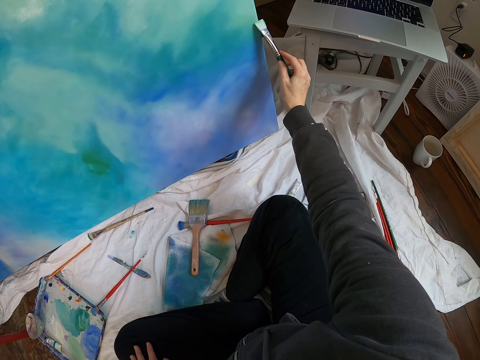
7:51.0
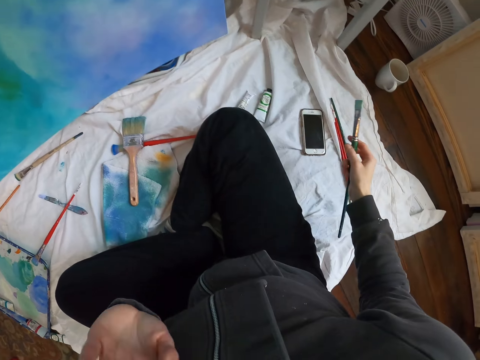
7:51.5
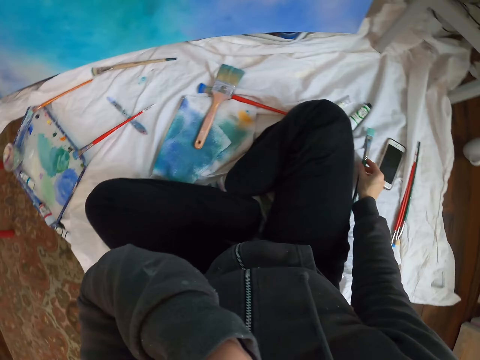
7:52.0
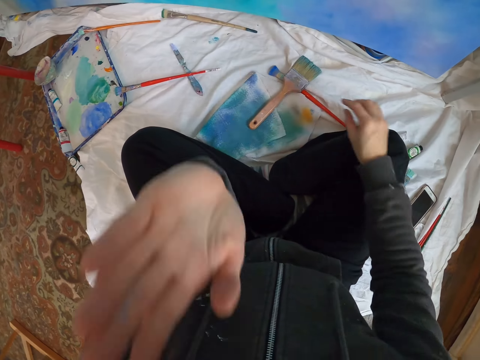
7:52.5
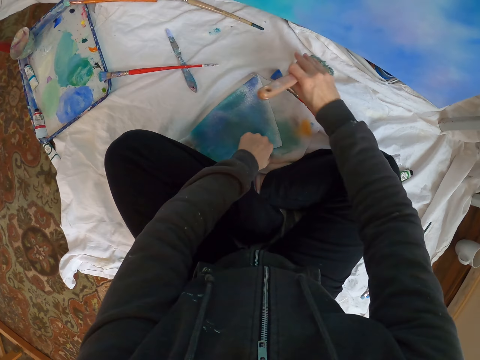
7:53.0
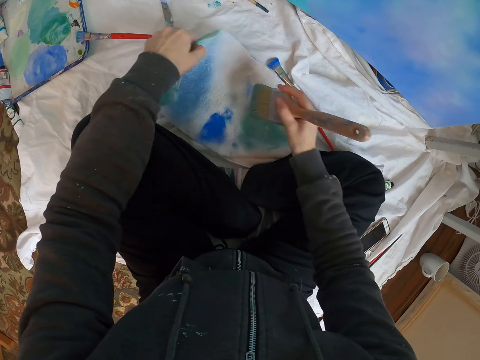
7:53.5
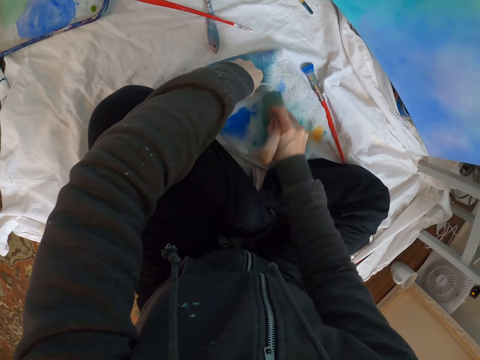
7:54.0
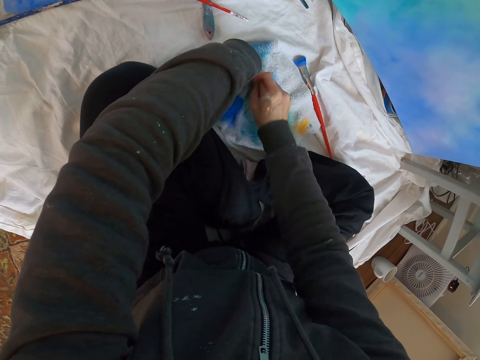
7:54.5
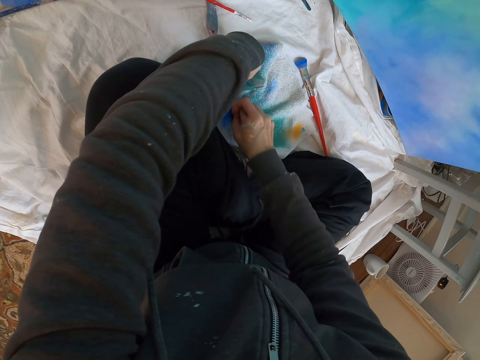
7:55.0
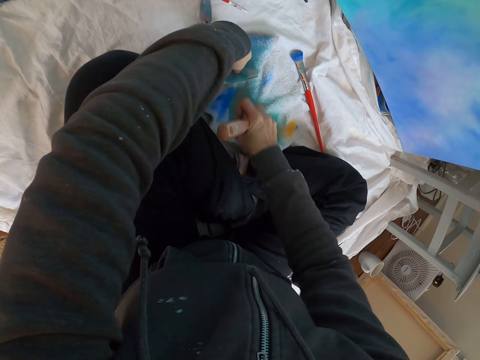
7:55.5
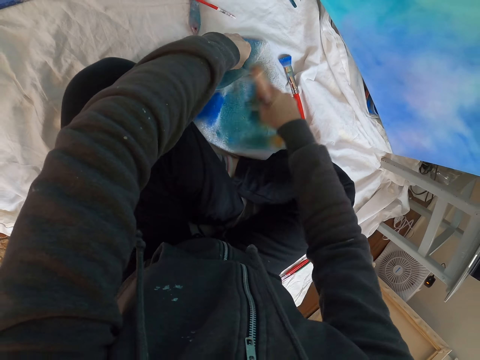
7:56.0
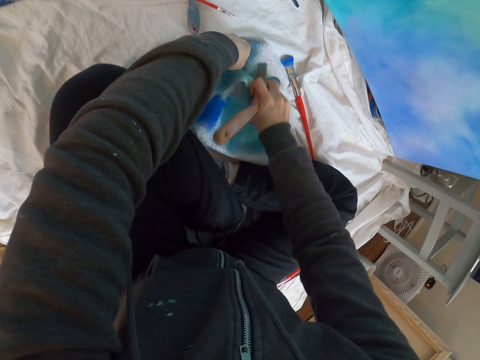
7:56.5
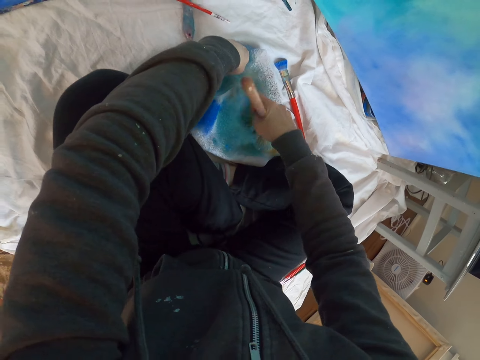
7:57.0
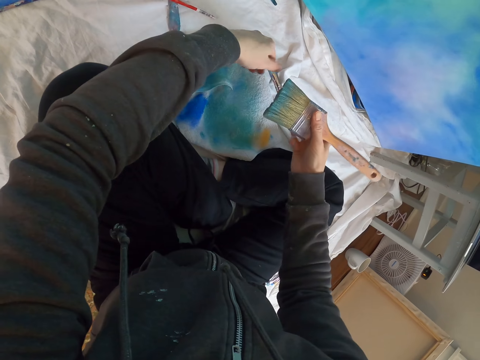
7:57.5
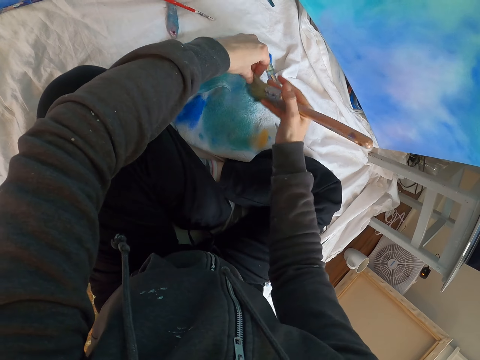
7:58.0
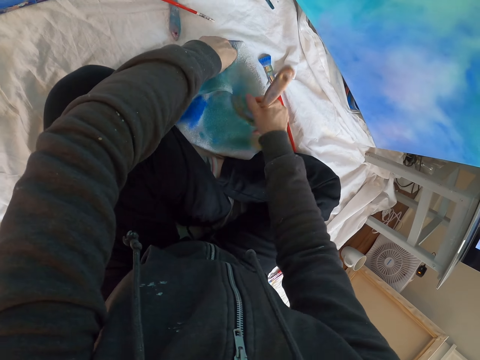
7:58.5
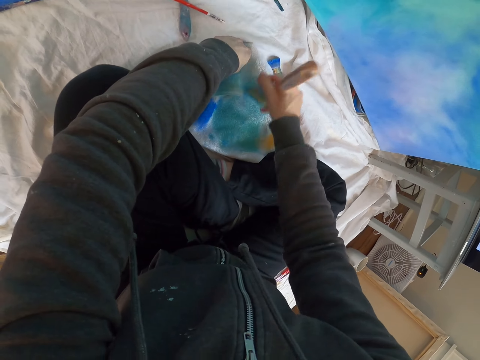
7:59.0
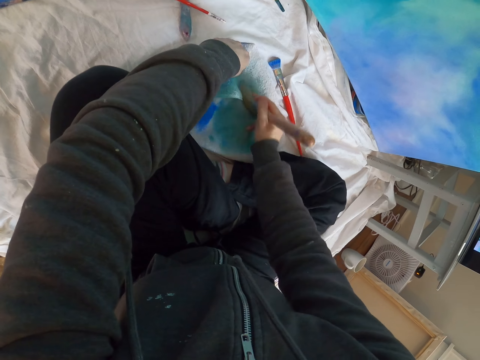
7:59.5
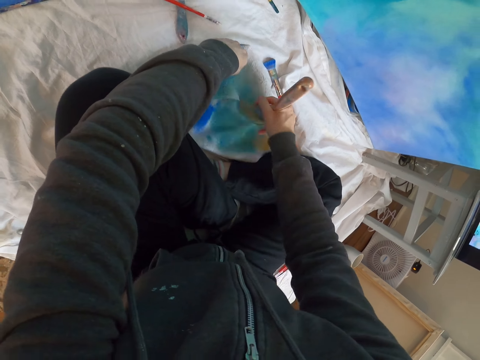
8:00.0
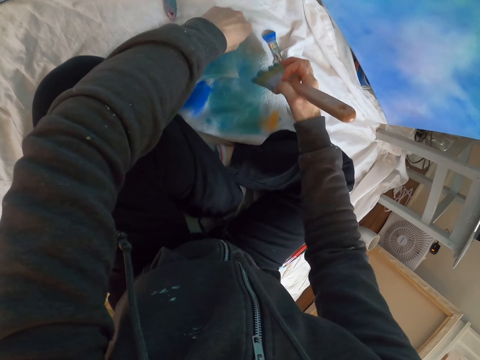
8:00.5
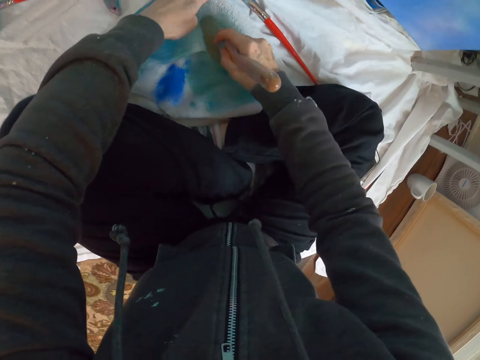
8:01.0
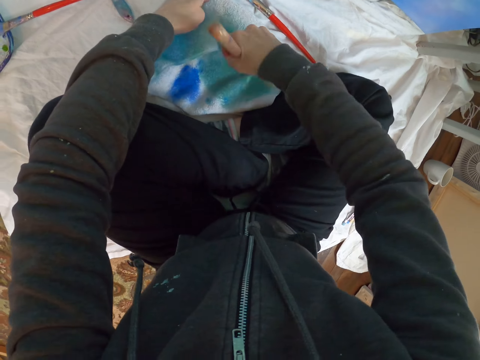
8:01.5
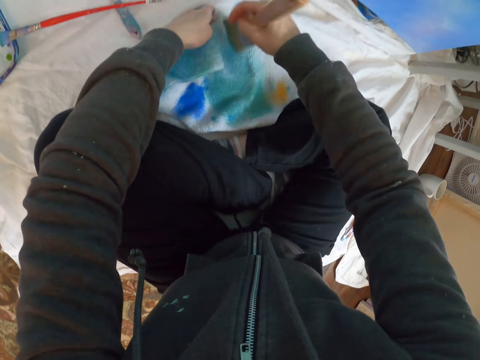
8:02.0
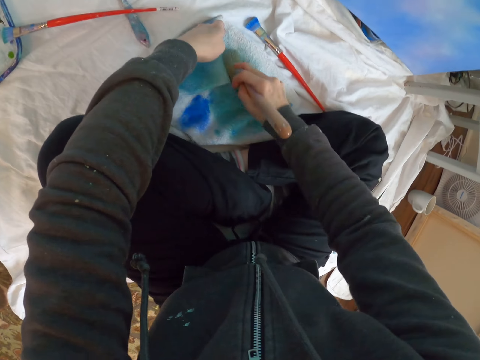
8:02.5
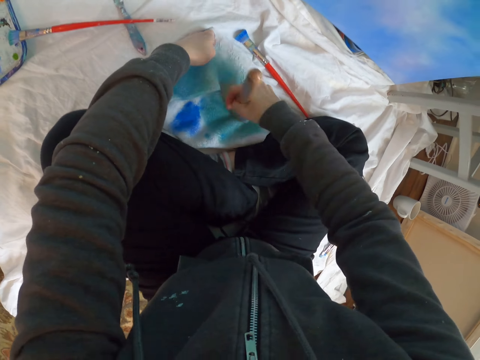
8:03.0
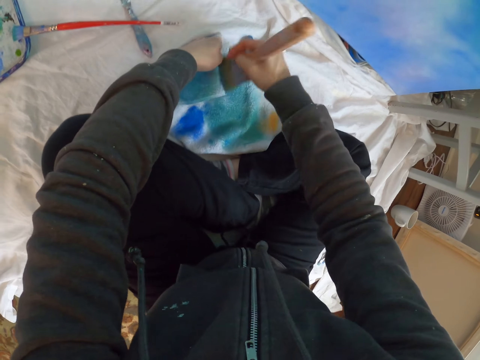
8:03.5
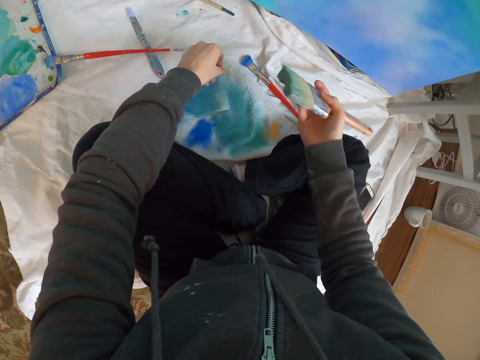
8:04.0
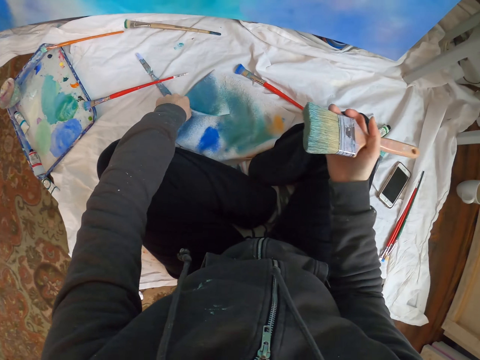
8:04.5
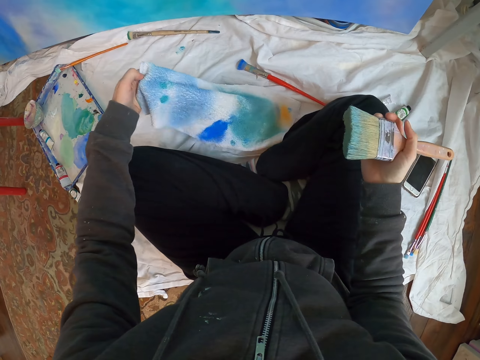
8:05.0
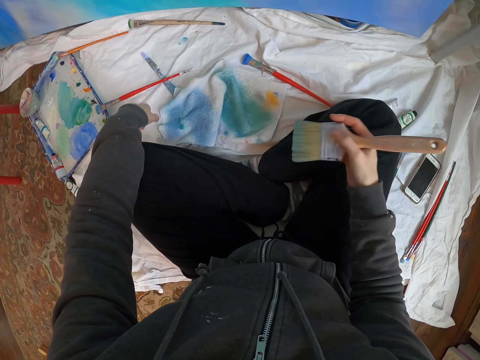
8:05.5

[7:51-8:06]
The camera wearer moves the right hand. They place the pen brush down. They move both hands. They lift the paintbrush. They hold a towel. They rub the dry paintbrush on the towel. They lift the paintbrush. They lift the towel.

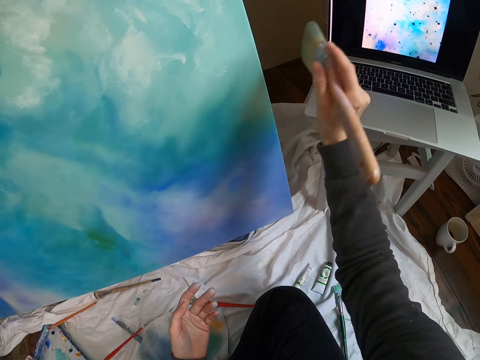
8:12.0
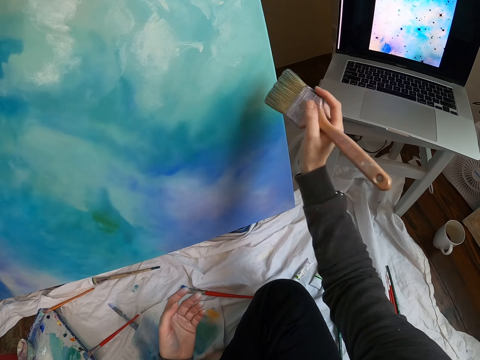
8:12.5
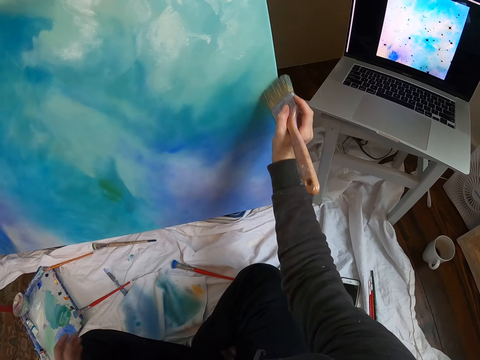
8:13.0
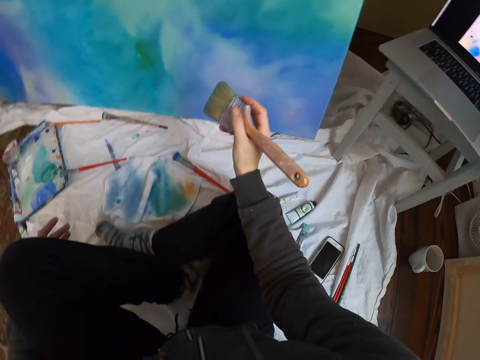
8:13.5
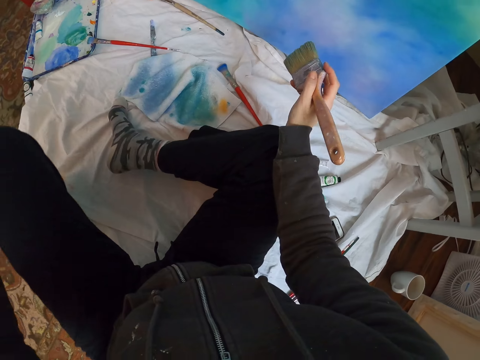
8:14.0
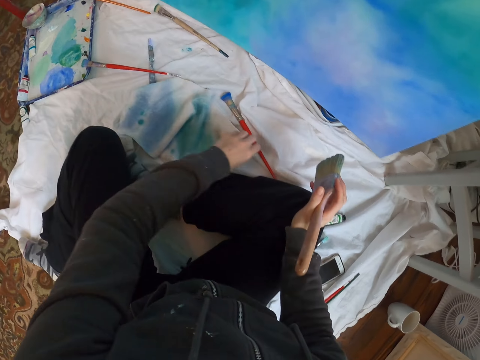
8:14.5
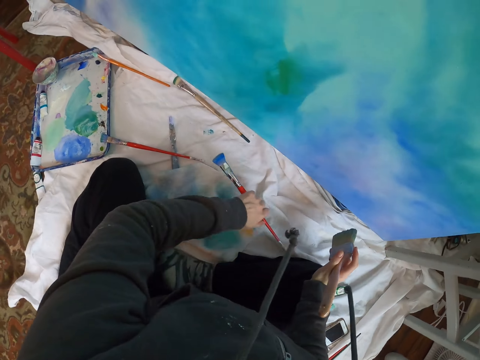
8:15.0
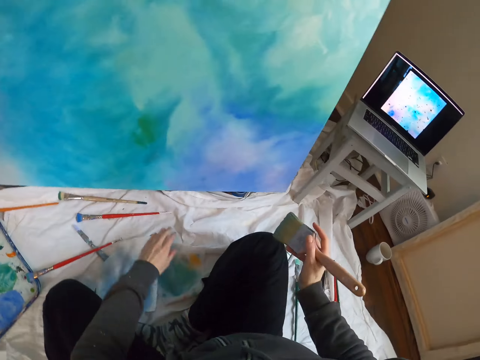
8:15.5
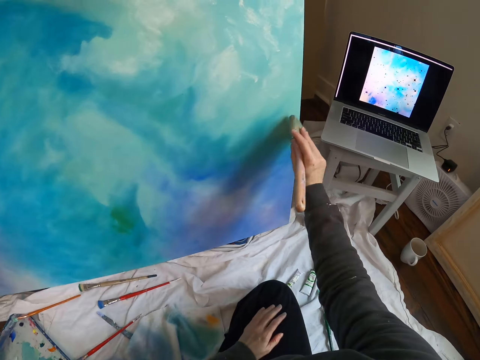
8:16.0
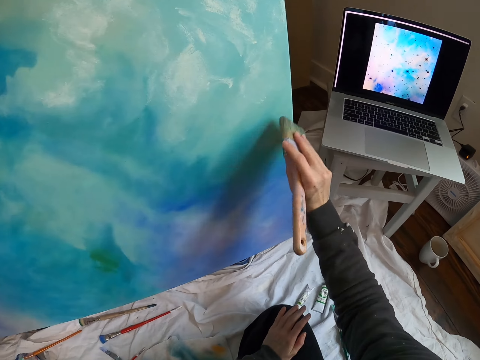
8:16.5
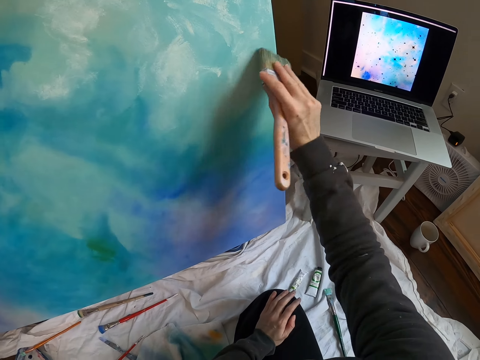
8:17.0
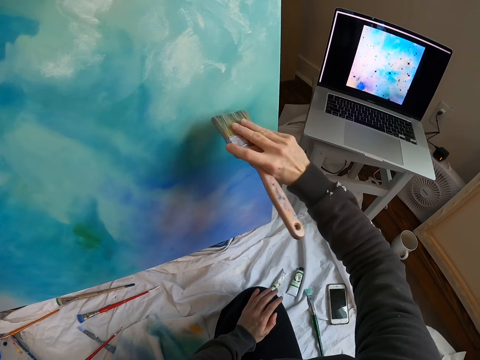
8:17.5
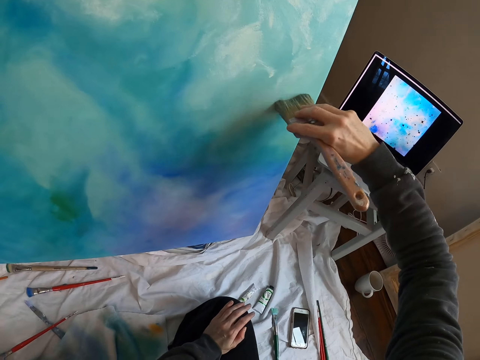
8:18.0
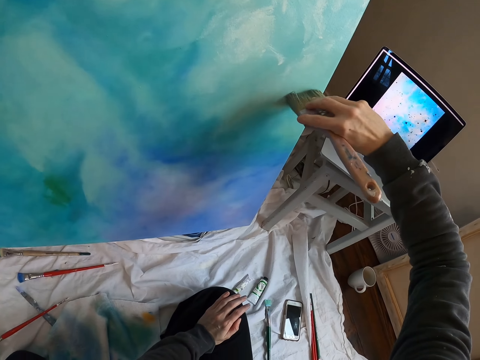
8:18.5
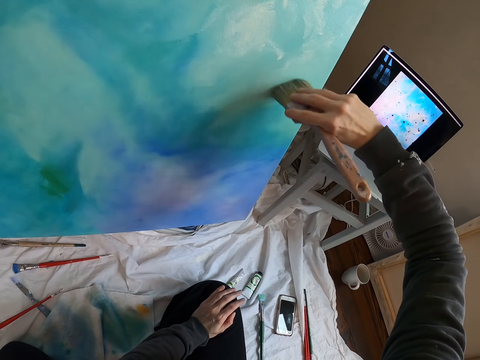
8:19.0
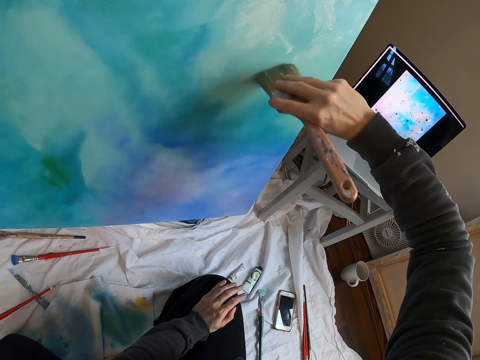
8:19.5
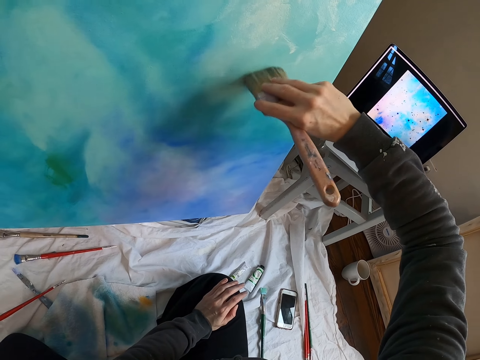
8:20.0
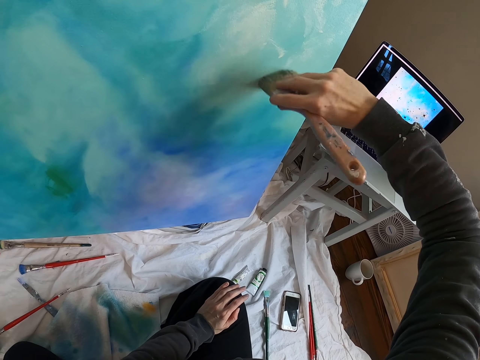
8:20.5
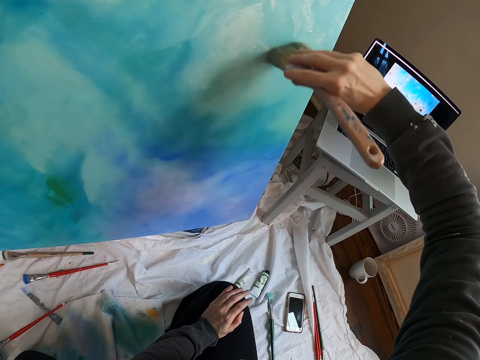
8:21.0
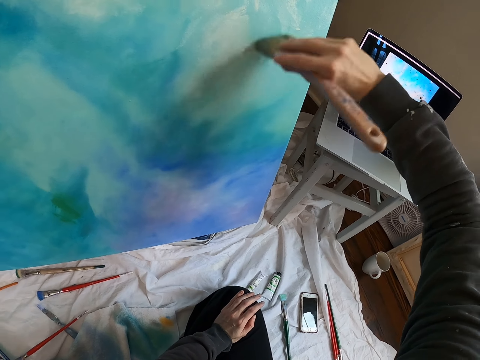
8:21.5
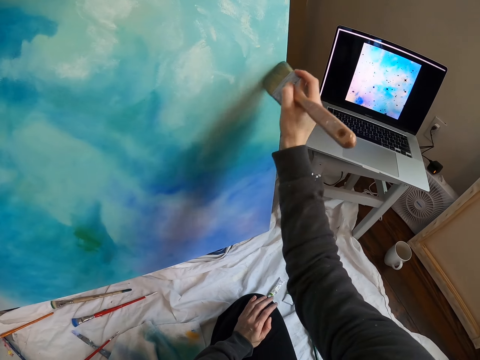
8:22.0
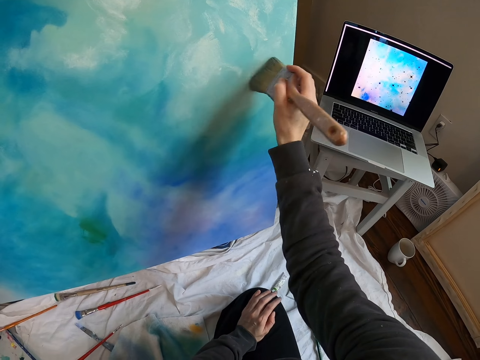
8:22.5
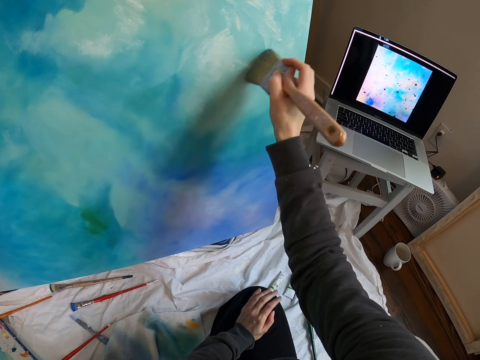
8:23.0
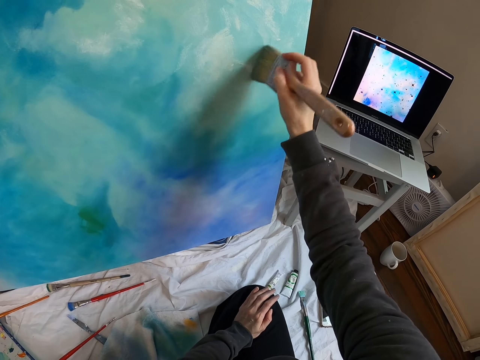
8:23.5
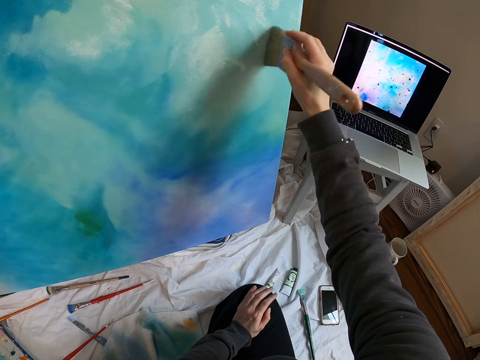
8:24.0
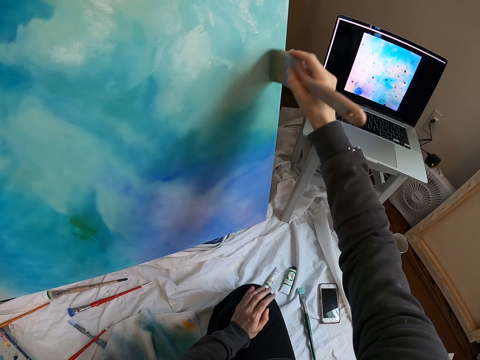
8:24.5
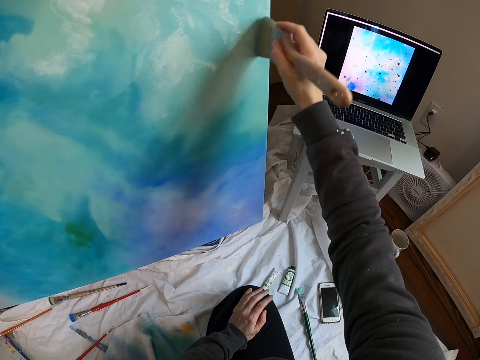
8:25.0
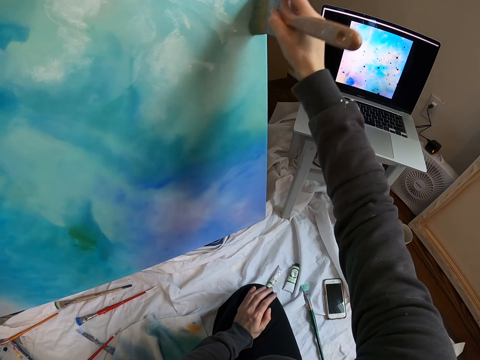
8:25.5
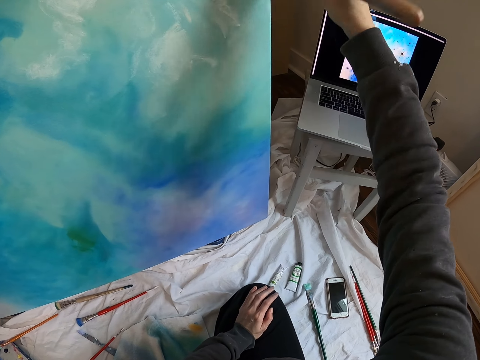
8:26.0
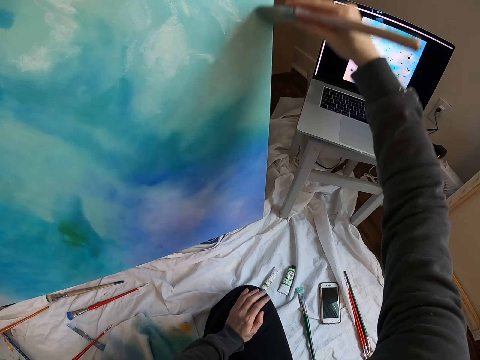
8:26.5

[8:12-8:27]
The camera wearer moves the right hand. They move the left hand. They move the dry brush. They lift the pen brush. They drop the pen brush. They paint the board with a paintbrush.
